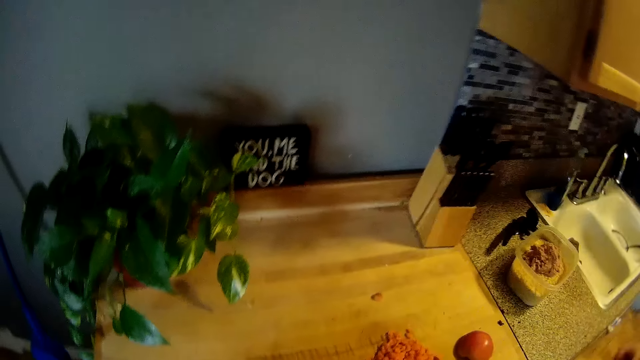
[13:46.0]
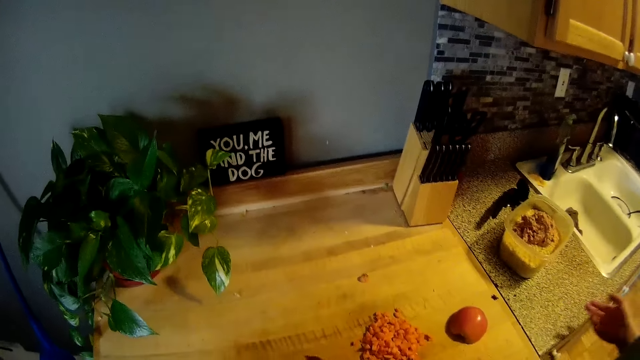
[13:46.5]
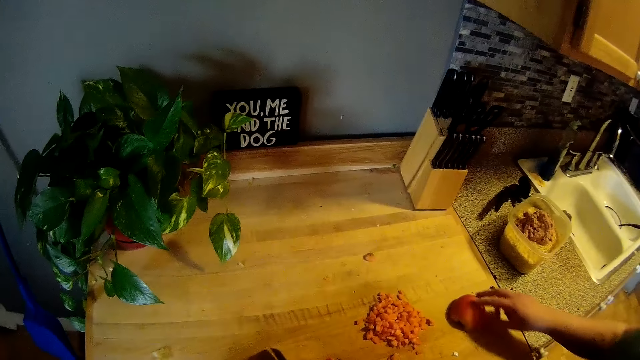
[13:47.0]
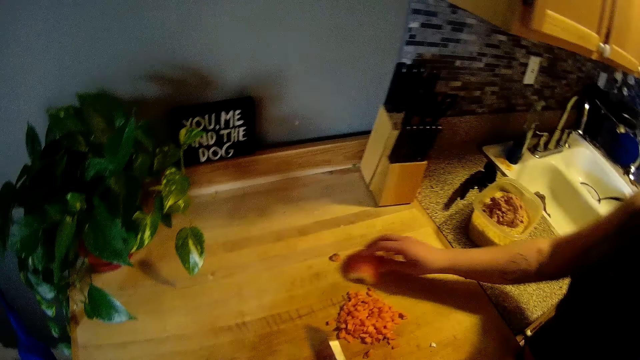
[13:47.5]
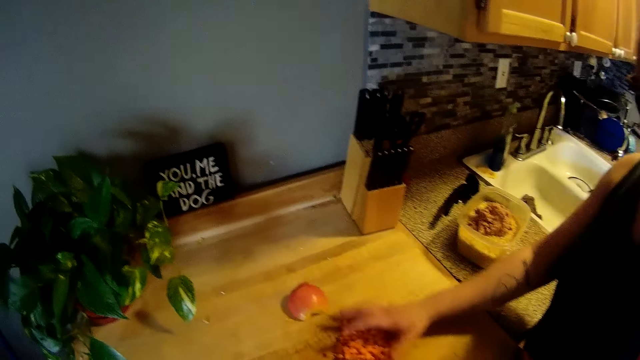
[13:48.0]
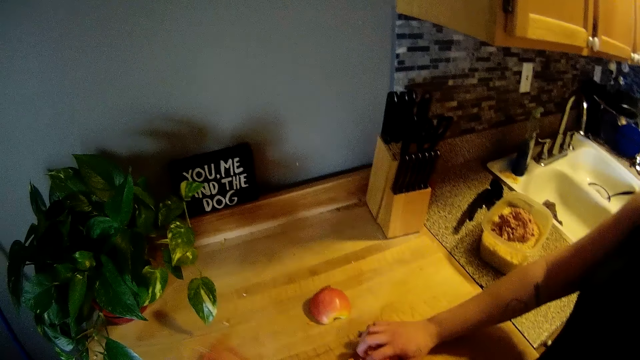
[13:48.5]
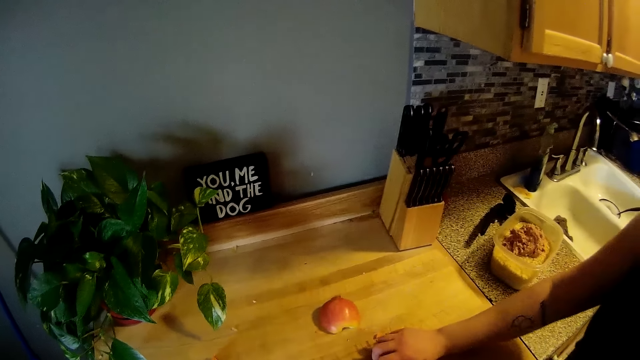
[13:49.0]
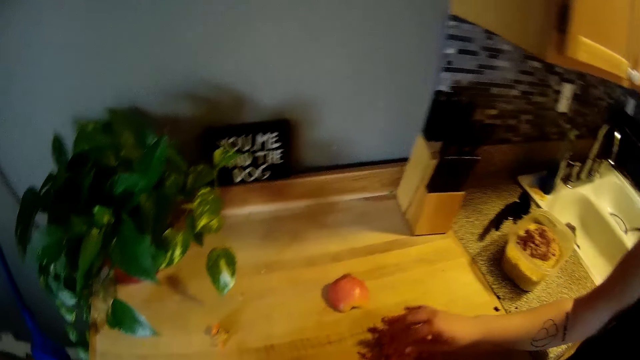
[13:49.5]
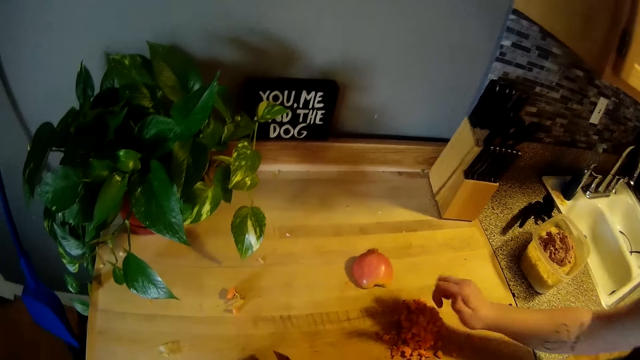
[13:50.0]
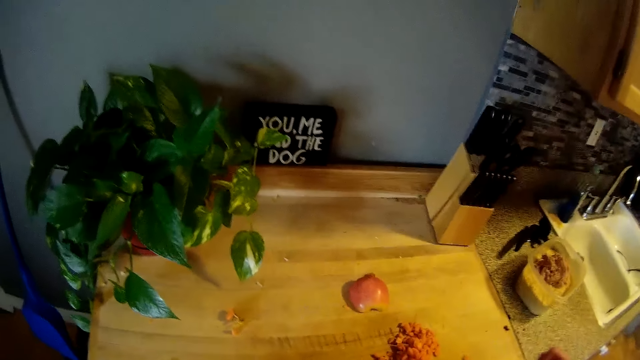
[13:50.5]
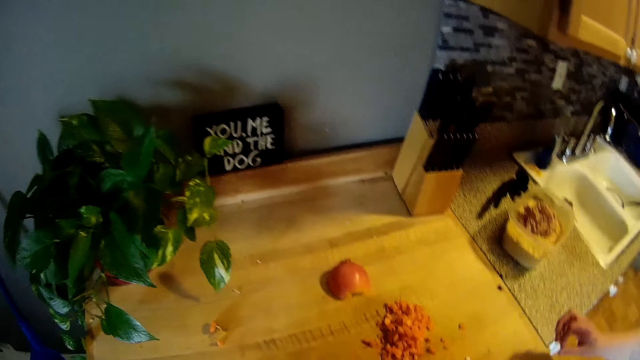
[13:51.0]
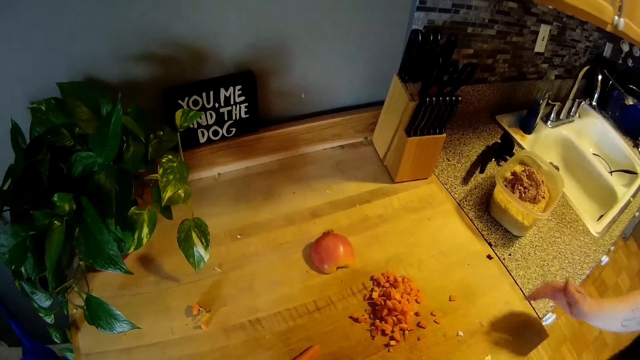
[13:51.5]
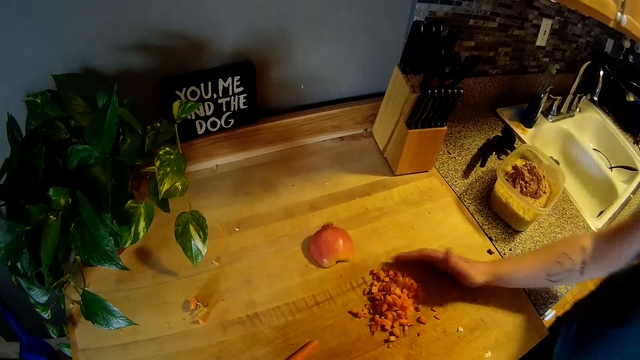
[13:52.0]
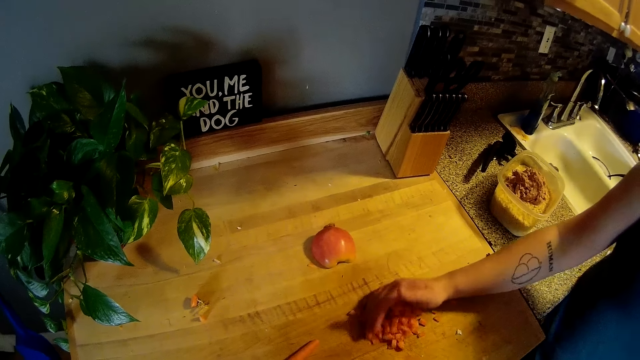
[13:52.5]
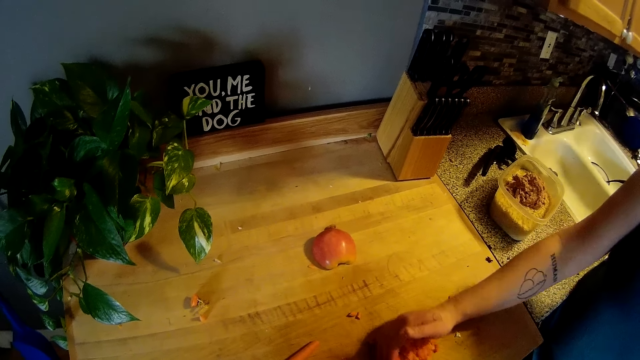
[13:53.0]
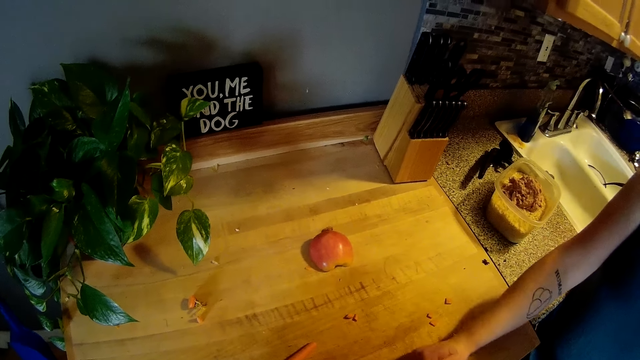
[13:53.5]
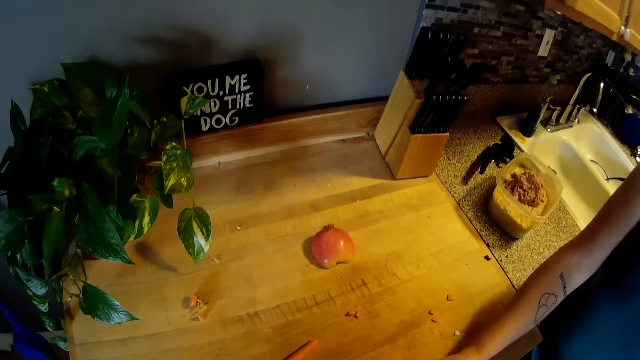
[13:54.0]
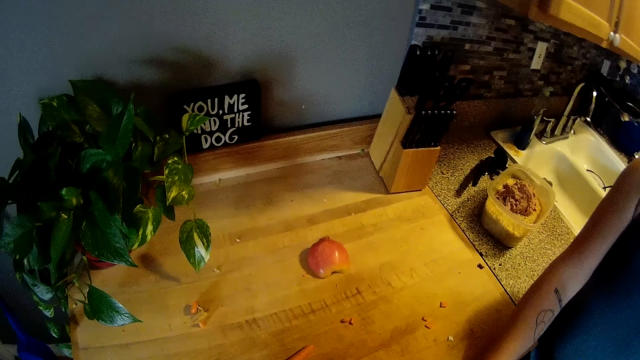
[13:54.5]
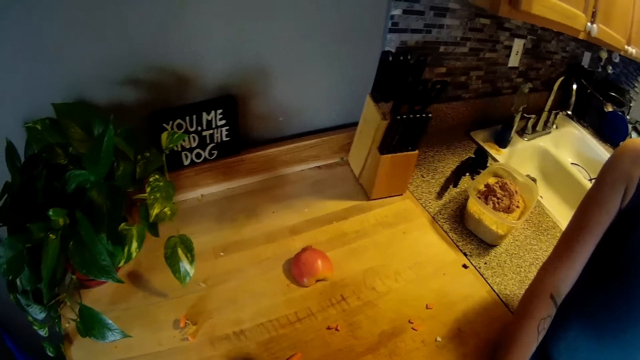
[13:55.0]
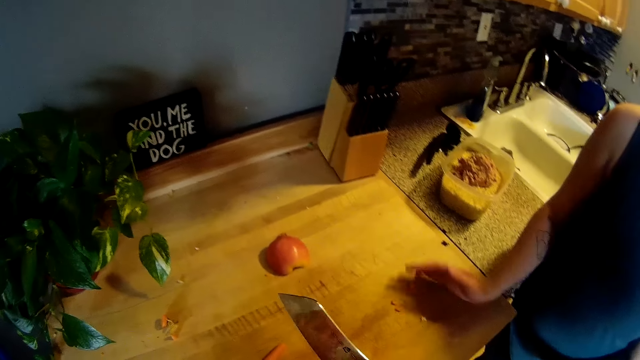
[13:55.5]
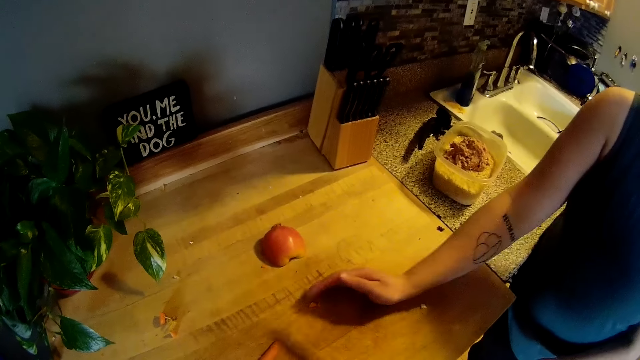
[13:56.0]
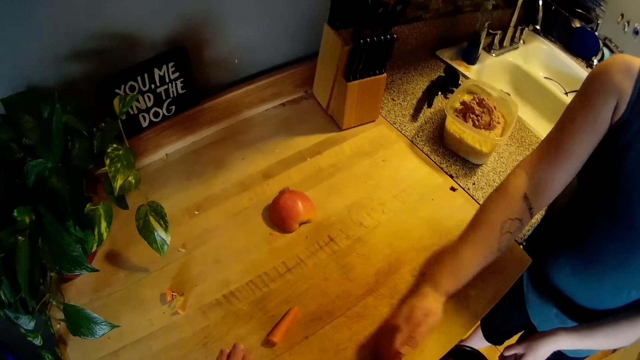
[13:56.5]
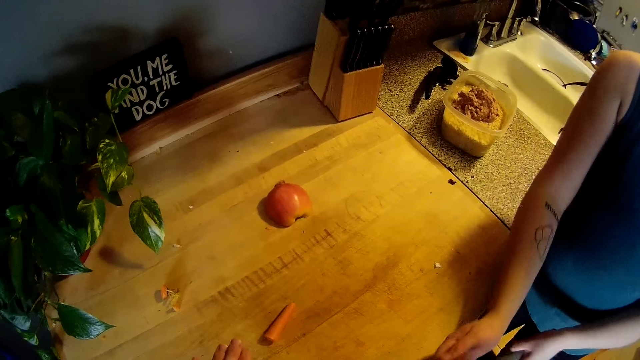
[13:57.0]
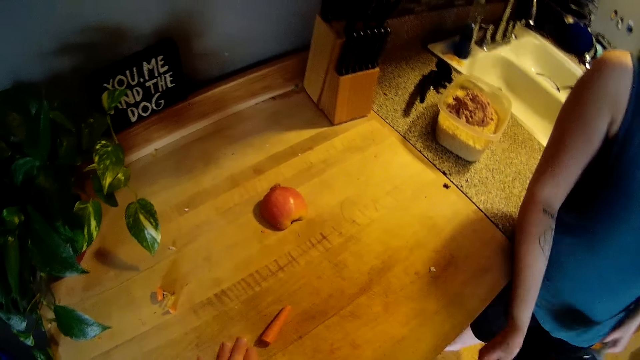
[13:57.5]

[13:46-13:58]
The camera wearer chops carrots on the board with a knife. A woman pushes forward an apple or tomato on the table with her right hand. The camera wearer touches the chopped carrots on the board. The woman packs some chopped carrots on the table with her right hand. She removes her right hand from the chopped carrots on the table. She packs some chopped carrots on the table with her right hand. She moves the carrots on the plate.

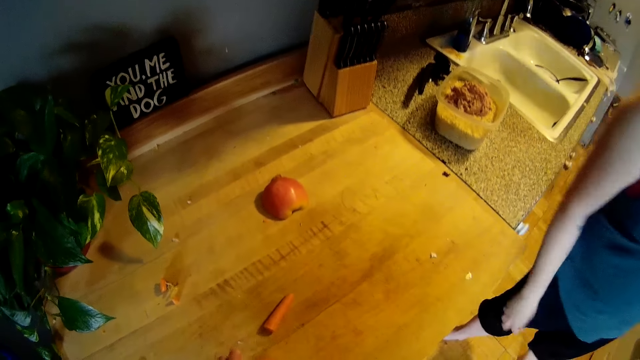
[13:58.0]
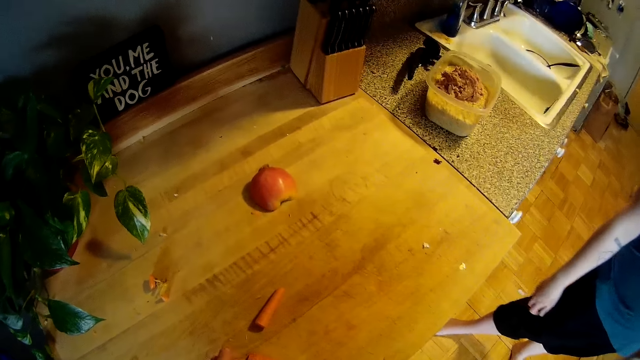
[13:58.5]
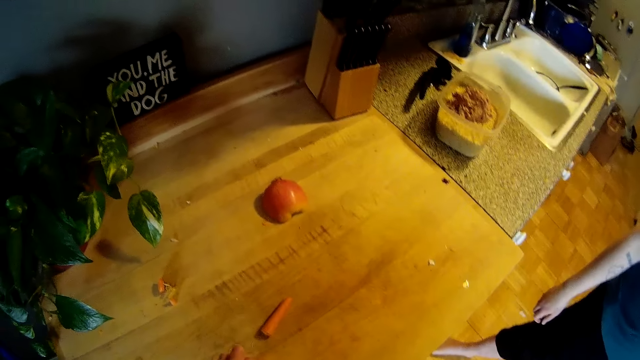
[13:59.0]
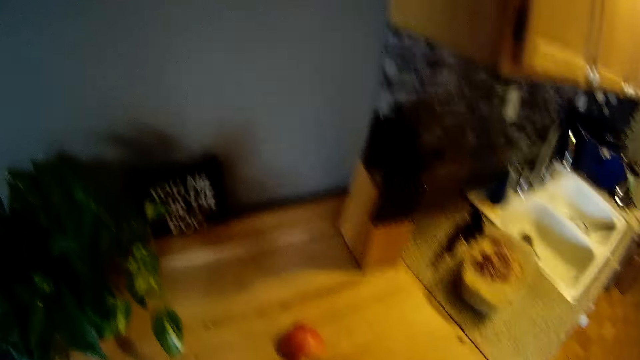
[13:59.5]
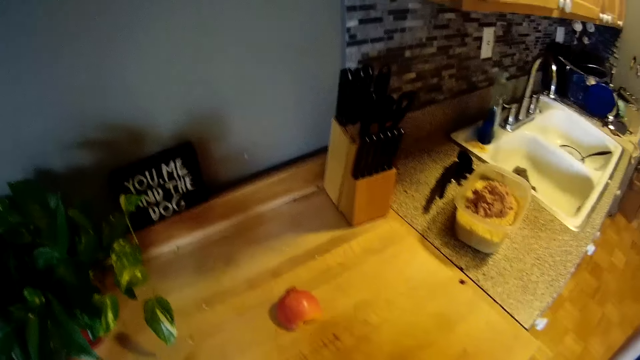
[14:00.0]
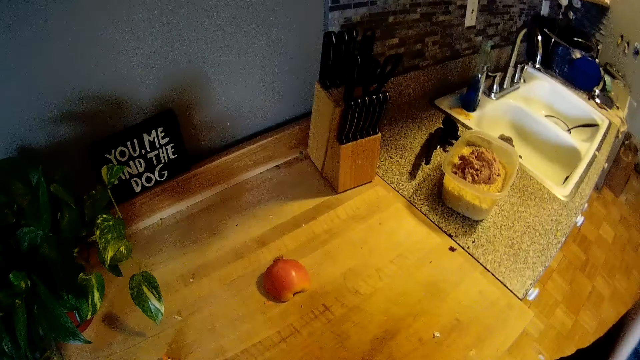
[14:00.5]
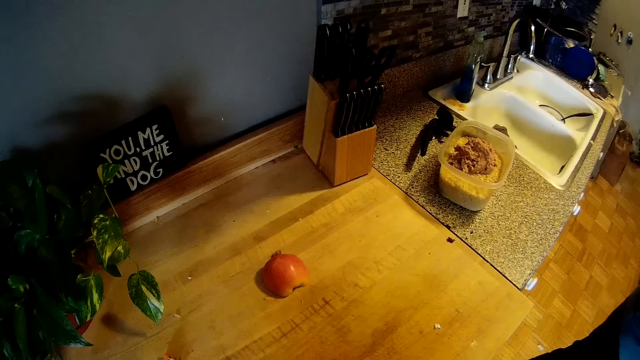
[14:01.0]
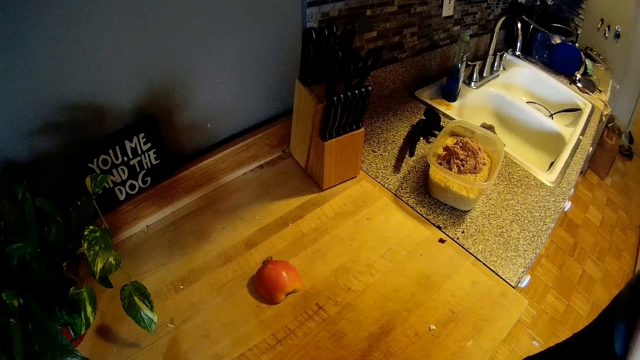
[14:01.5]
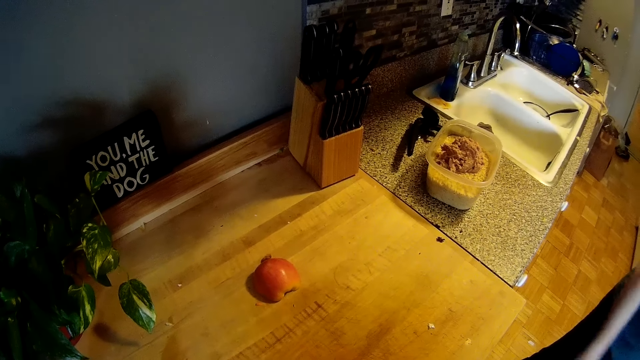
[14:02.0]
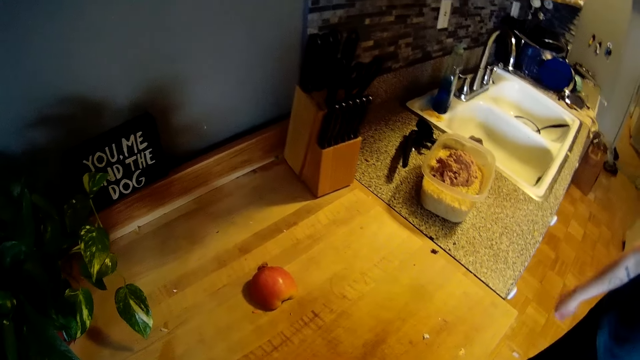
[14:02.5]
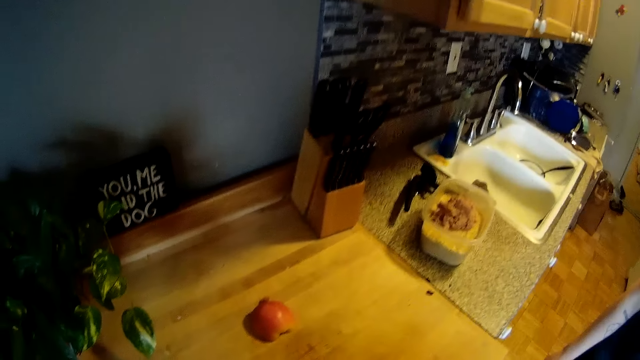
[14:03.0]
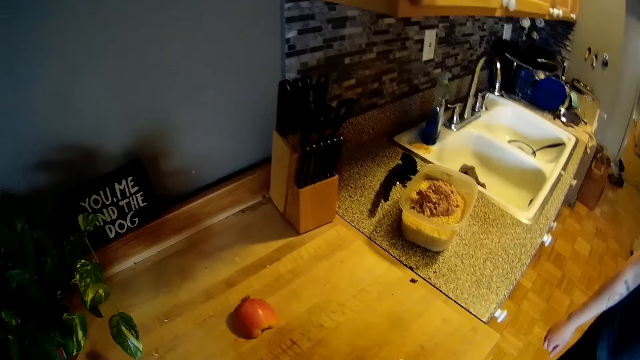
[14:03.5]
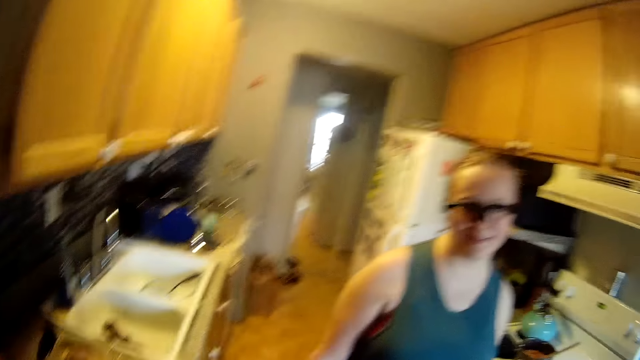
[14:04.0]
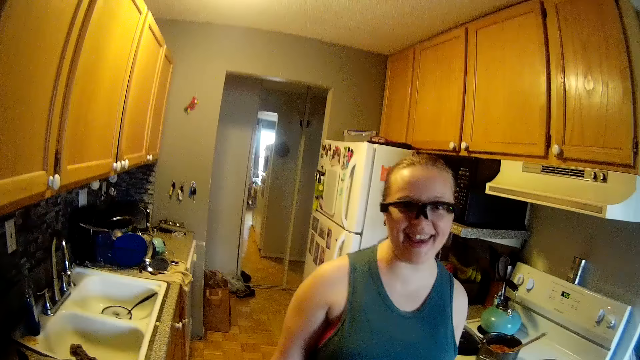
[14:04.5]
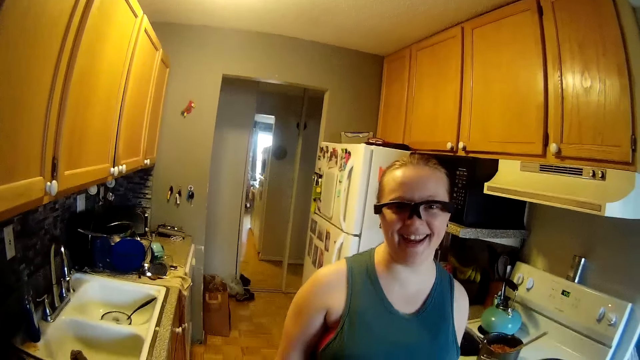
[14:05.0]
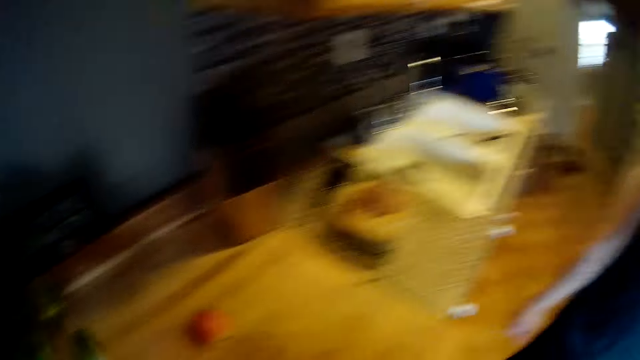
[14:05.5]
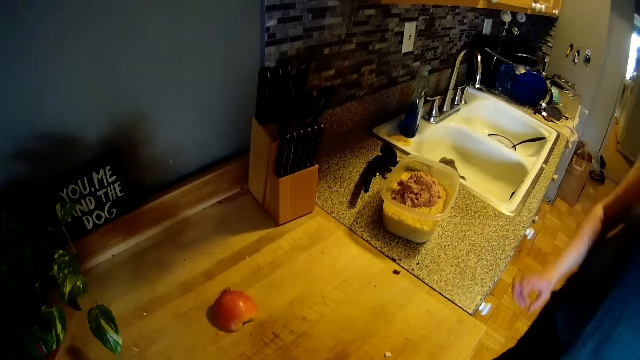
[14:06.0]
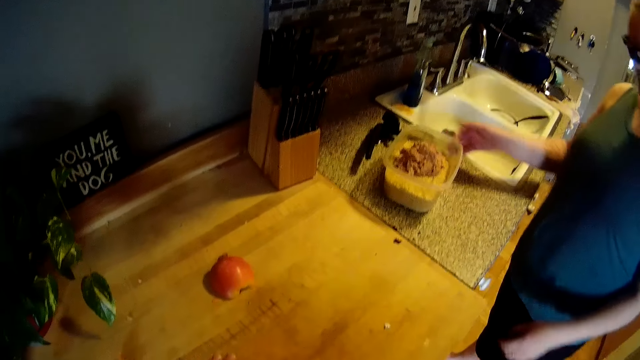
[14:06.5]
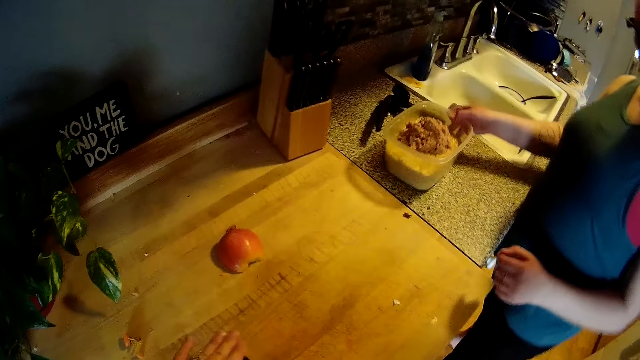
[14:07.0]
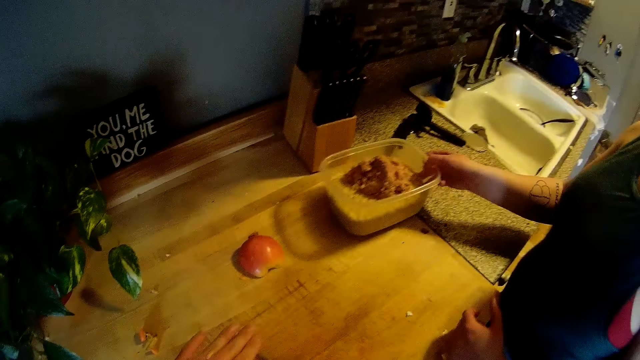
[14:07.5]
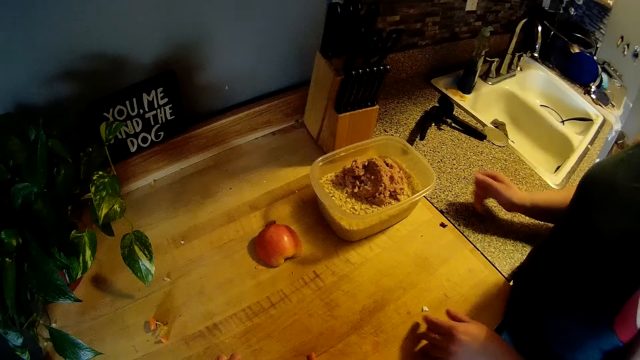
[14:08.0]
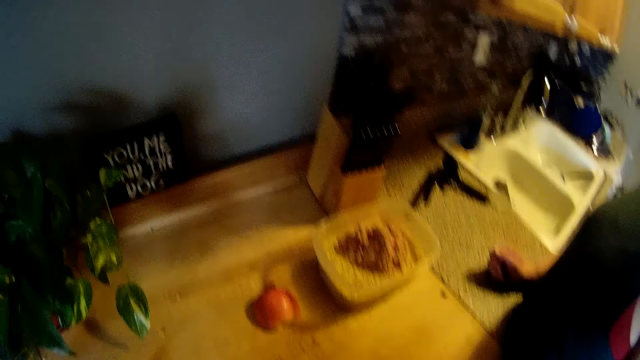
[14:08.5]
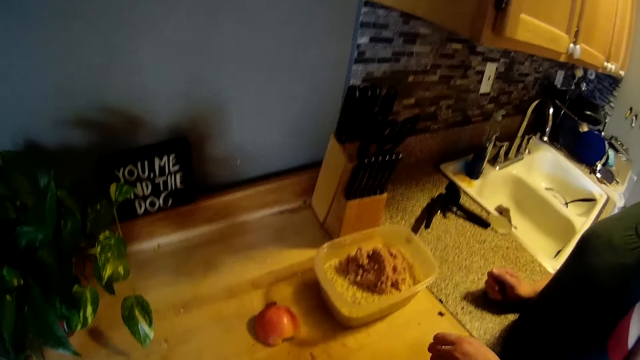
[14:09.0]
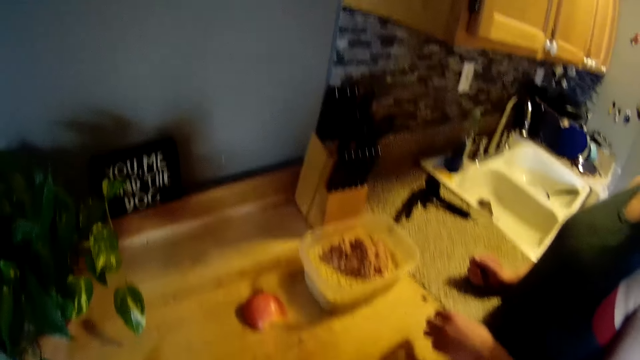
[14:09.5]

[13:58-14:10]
The camera wearer interacts with the woman. She looks at the woman. The woman carries a container on a countertop with her right hand and puts the container with maize on the board. The camera wearer drops the container on the table with her right hand.
